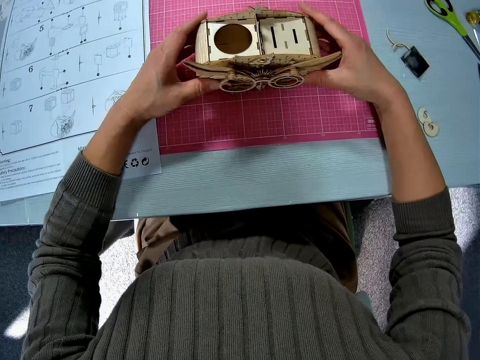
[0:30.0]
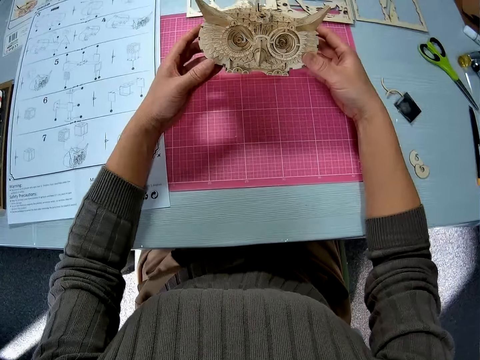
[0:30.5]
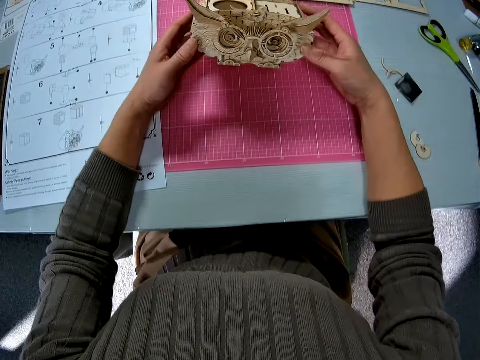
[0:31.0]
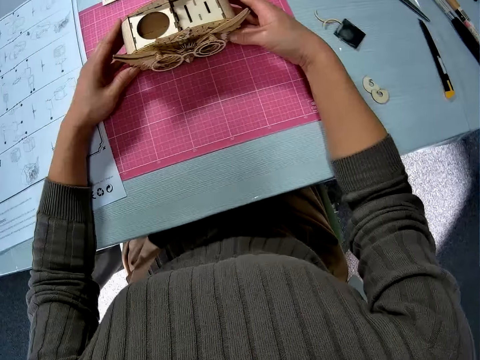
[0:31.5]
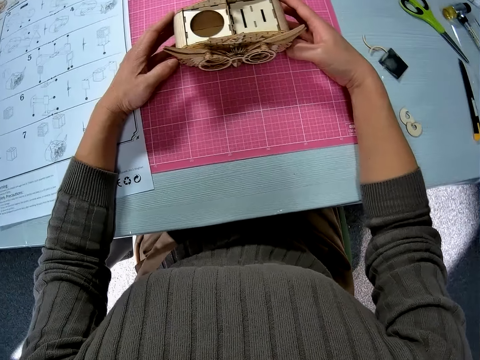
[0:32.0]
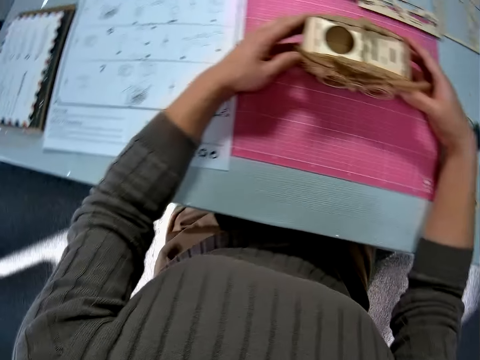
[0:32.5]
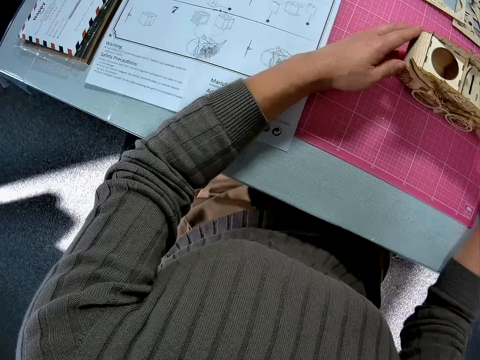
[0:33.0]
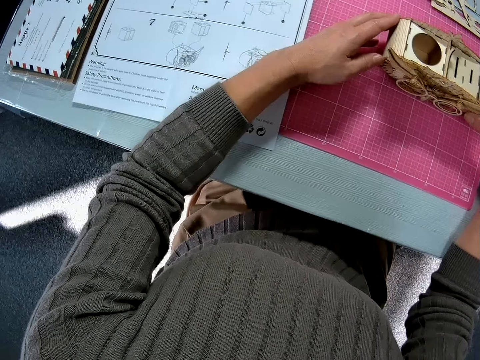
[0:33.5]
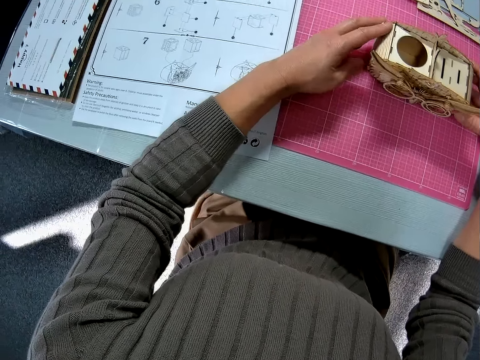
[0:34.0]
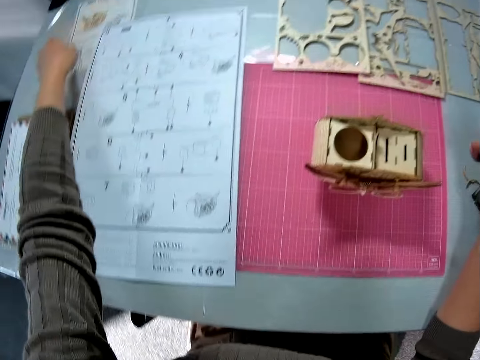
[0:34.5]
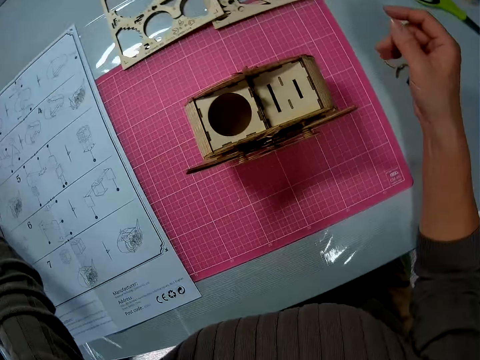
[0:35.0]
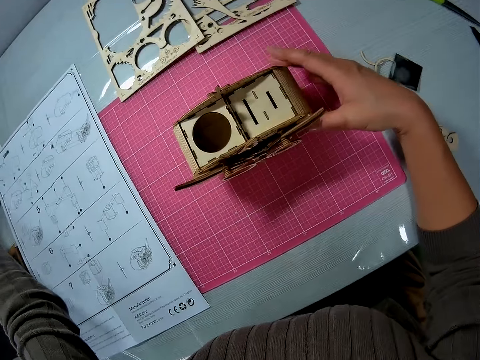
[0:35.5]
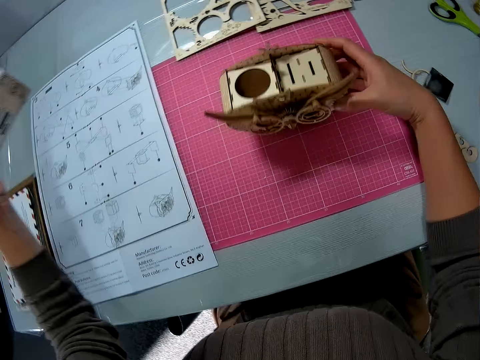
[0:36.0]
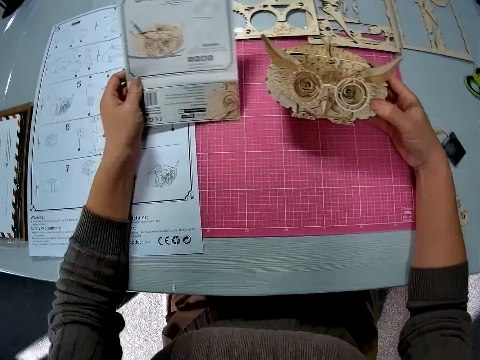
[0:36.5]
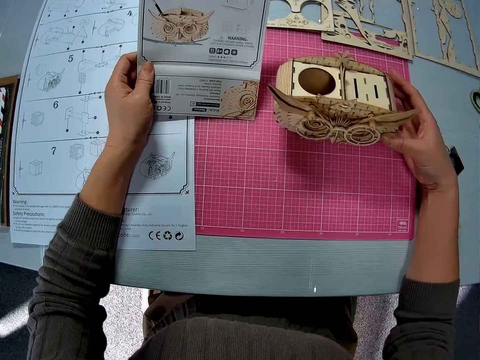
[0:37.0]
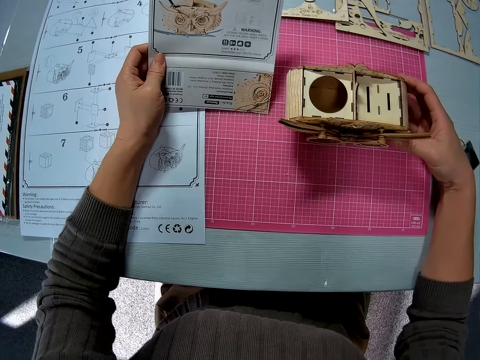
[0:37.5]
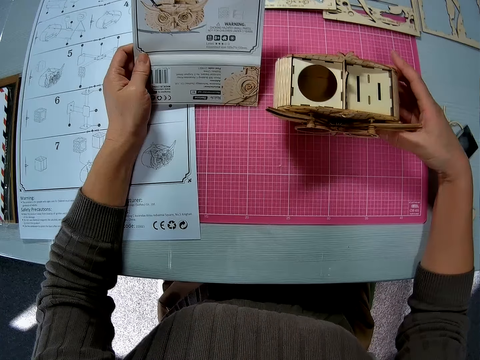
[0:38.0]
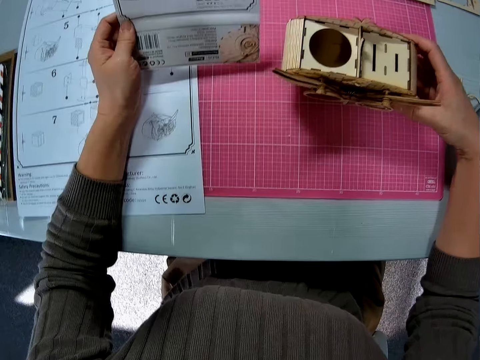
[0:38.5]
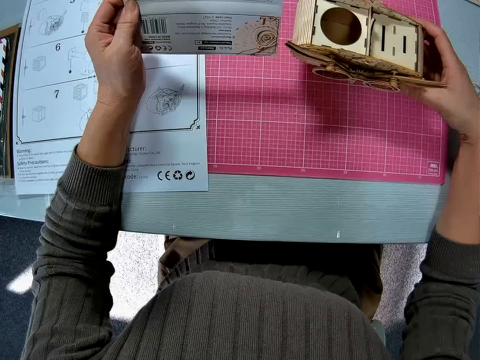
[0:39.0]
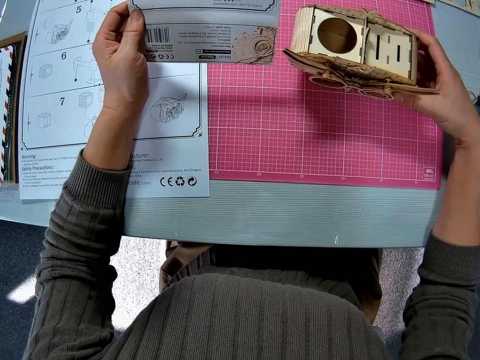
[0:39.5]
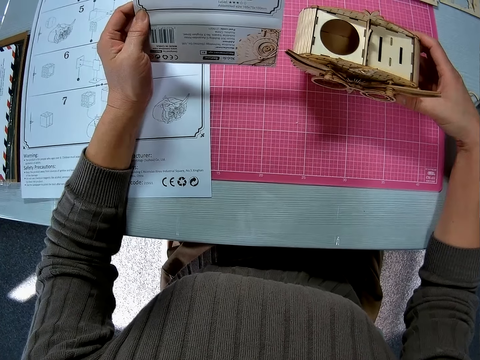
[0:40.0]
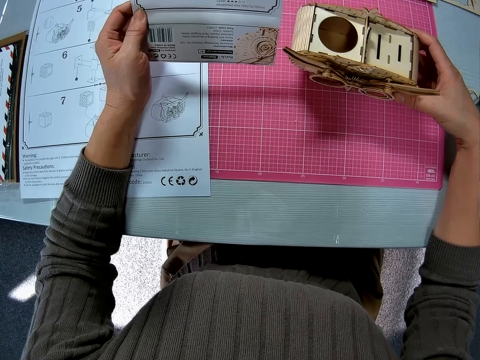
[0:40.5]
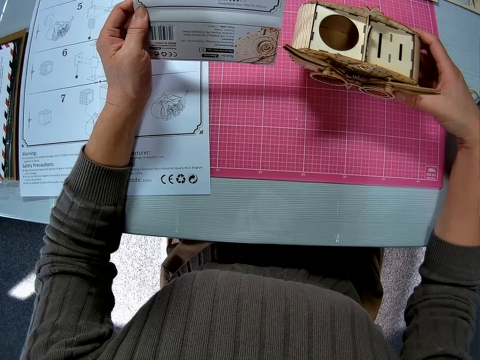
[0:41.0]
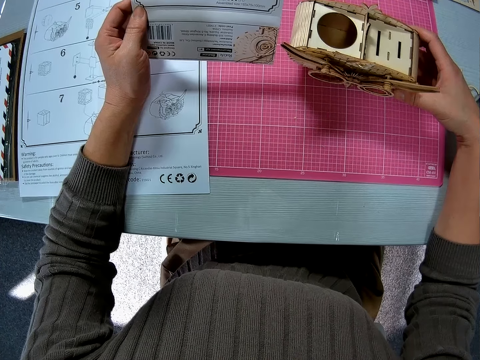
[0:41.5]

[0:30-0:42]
The camera wearer picks up the wooden craft or 3D owl storage box. They place the wooden craft on a cutting mat. They pick up an instruction manual with the left hand. They adjust the wooden craft. They pick up the 3D owl storage box with the right hand. They hold the instruction manual. They read the instruction manual.

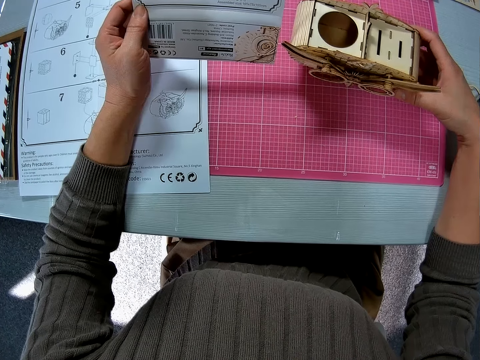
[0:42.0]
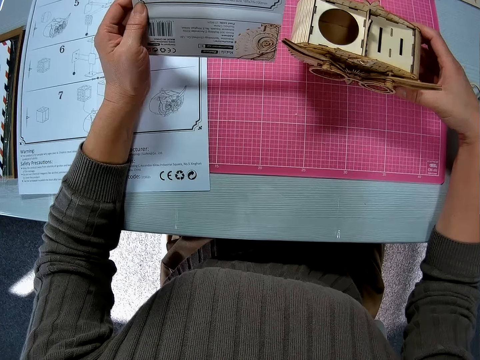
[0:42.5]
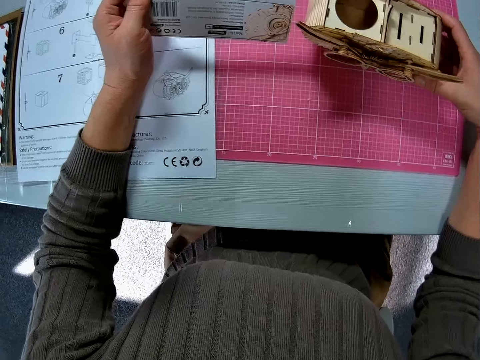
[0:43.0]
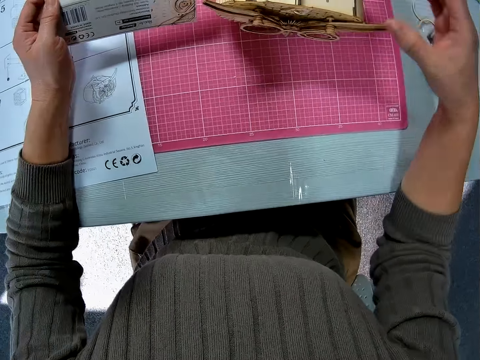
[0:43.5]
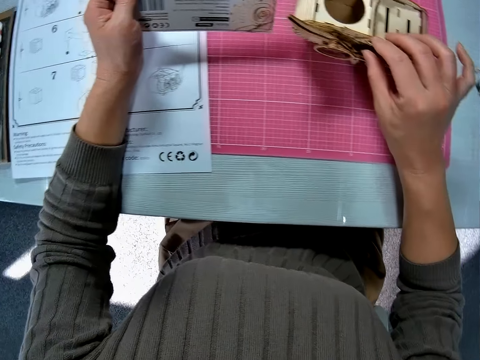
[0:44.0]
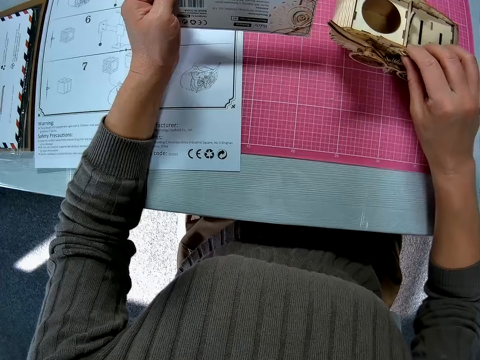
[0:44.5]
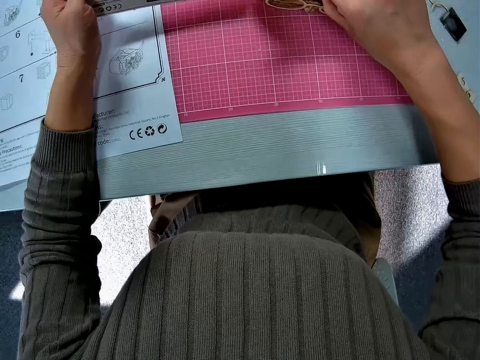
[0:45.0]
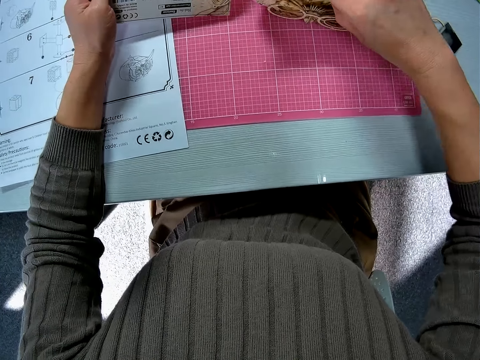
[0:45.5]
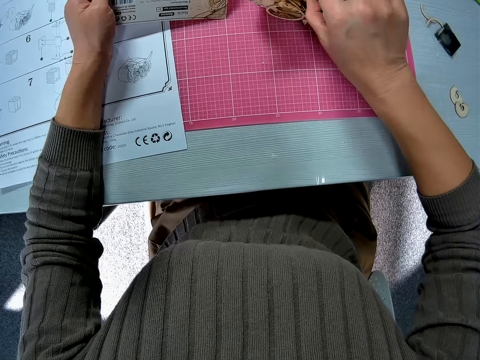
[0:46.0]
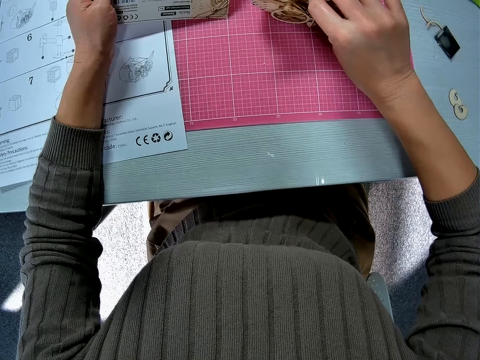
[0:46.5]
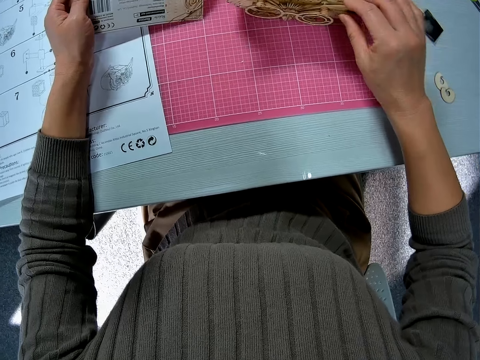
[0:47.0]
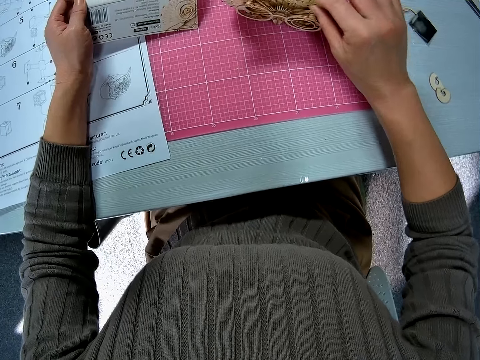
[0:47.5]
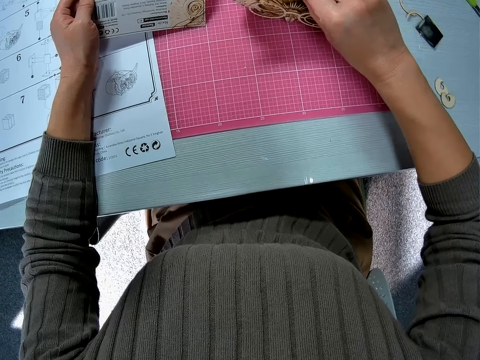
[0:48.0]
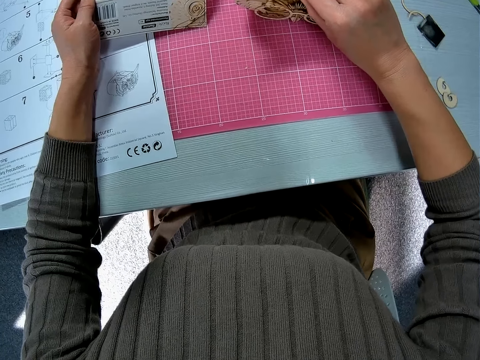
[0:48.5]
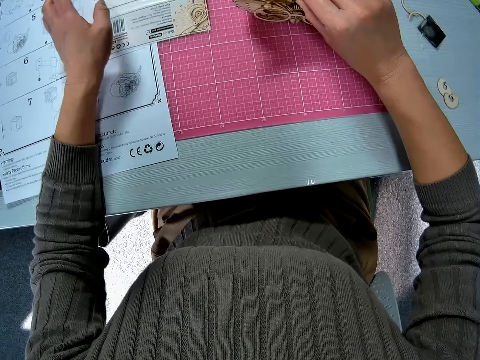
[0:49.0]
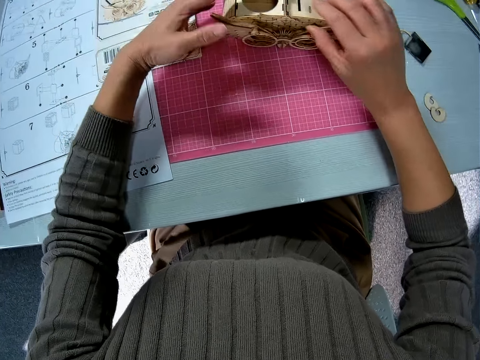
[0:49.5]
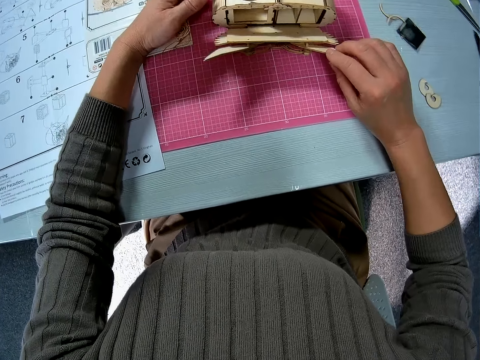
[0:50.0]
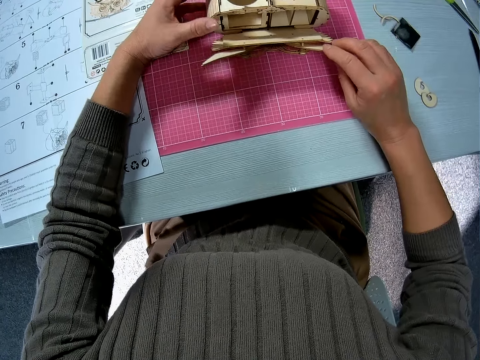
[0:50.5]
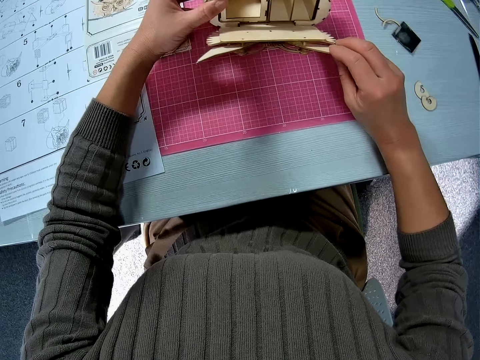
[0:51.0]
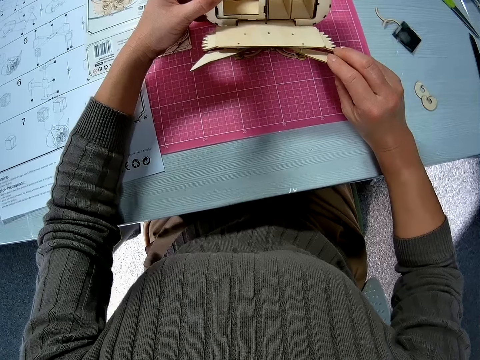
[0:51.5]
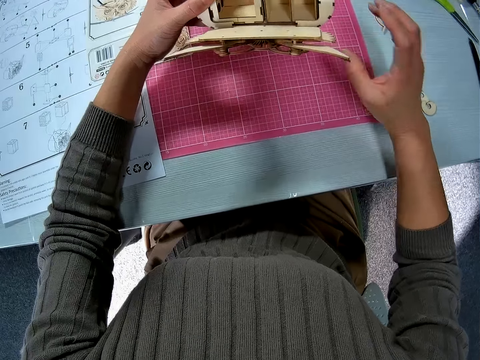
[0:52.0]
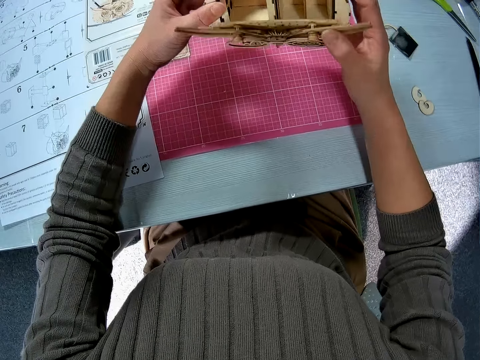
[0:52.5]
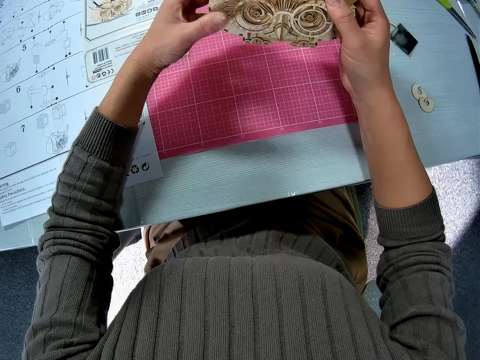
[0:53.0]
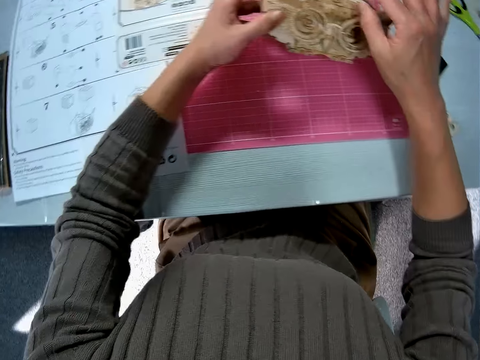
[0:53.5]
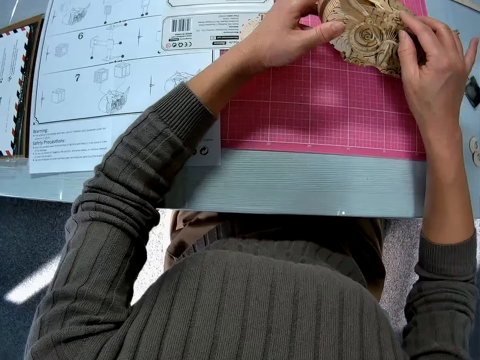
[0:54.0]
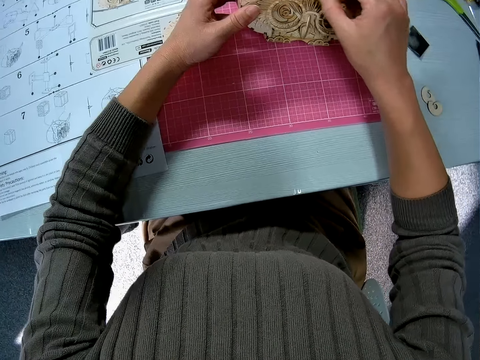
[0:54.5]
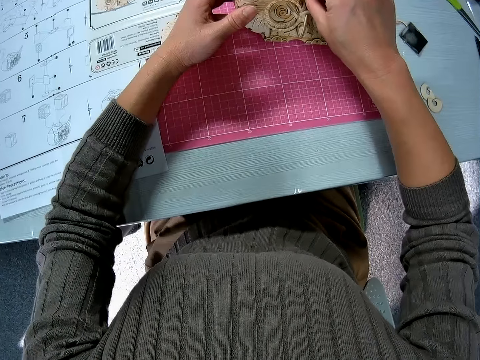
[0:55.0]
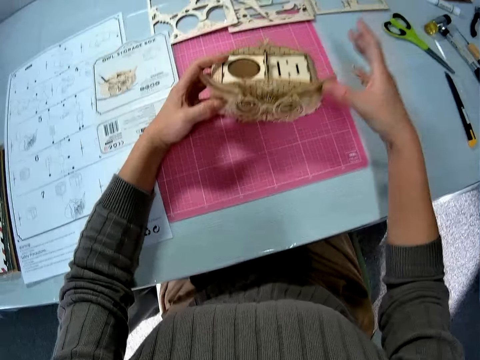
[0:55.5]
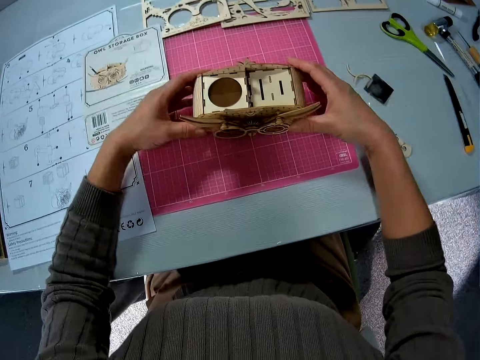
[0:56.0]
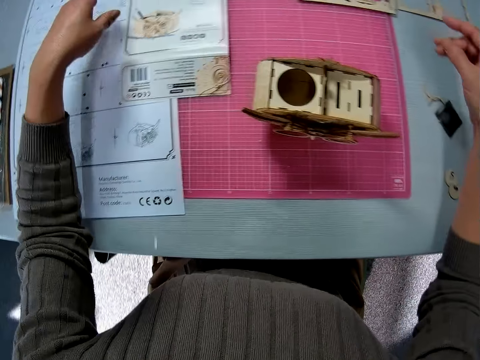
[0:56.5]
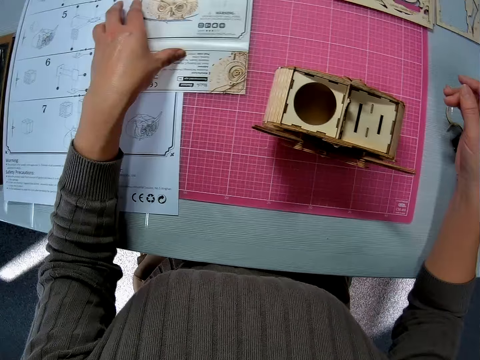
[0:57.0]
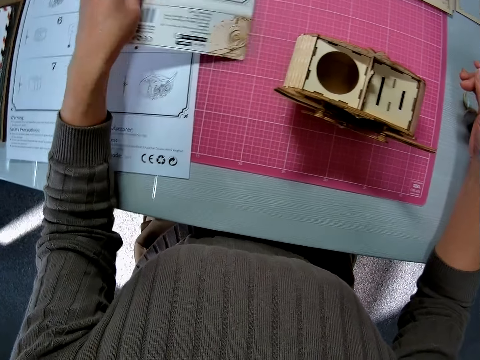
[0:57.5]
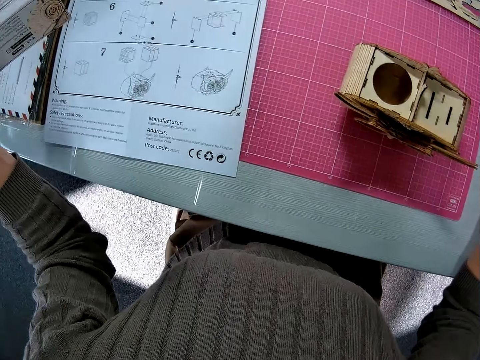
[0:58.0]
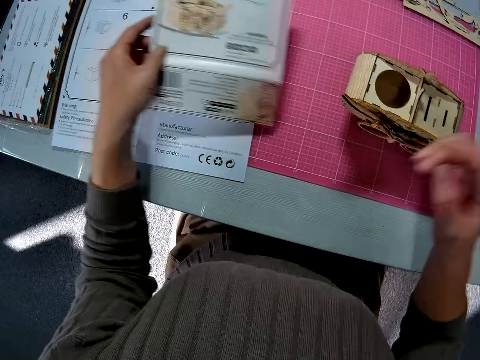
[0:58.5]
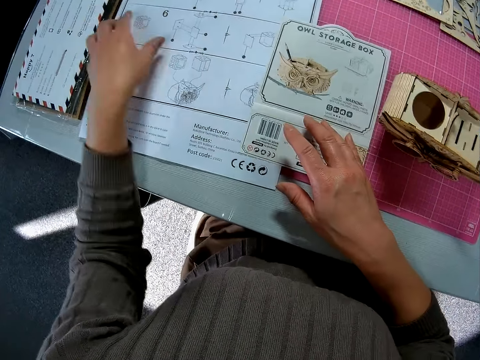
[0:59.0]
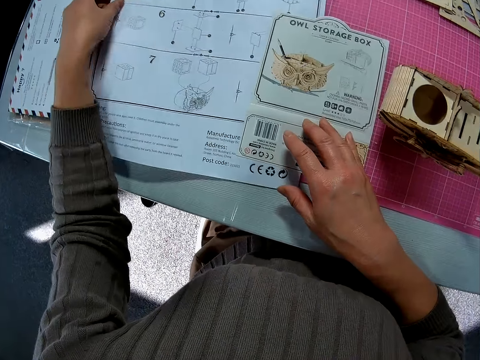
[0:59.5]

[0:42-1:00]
The camera wearer adjusts the wooden craft or 3D owl storage box. She puts down the instruction manual on the table. She adjusts the wooden craft, opens the face of the wooden craft, picks up the wooden craft, closes the face of the wooden craft, adjusts the wooden craft, and places the wooden craft on a cutting mat. She removes her hand from the 3D owl storage box. She picks up the instruction manual. She places the instruction manual on the cutting mat. She picks up a different instruction manual.
